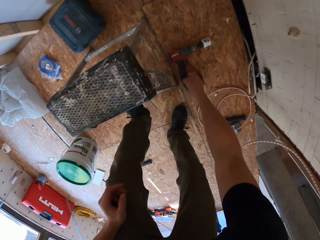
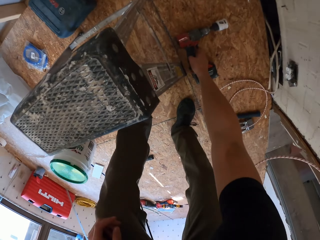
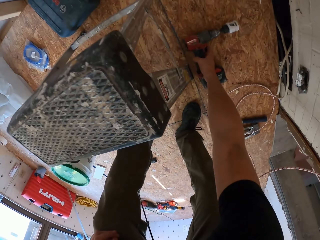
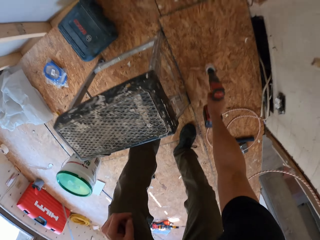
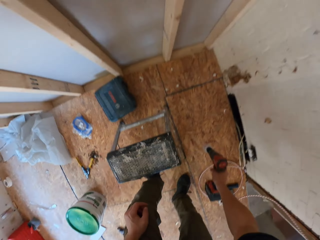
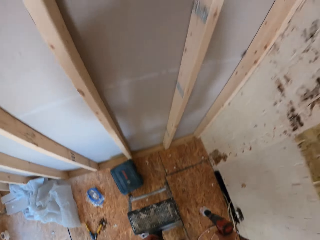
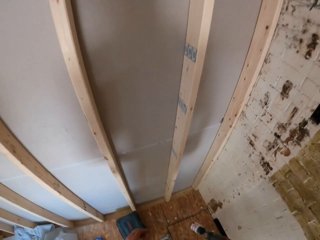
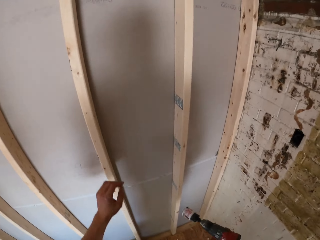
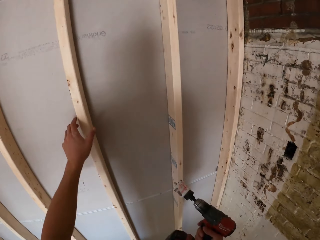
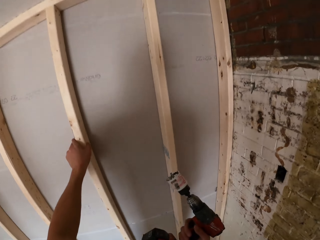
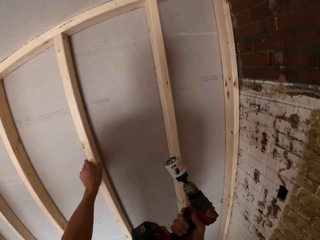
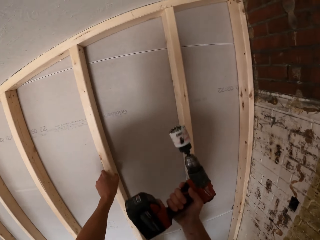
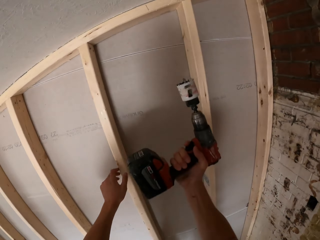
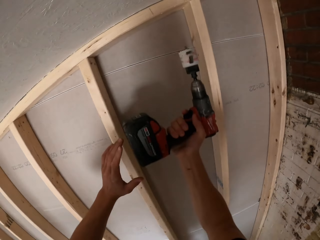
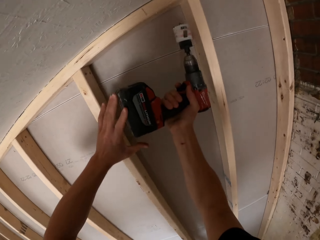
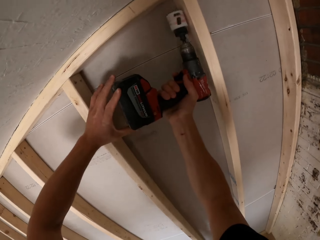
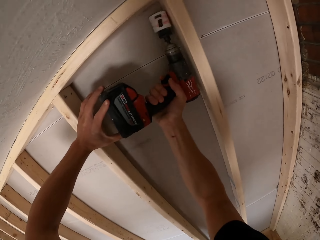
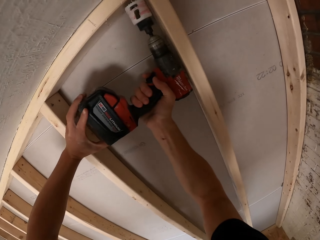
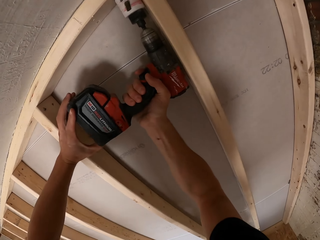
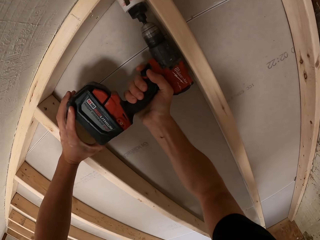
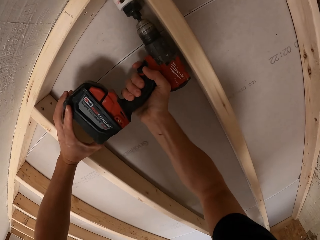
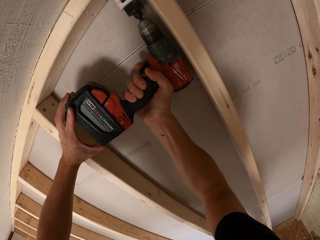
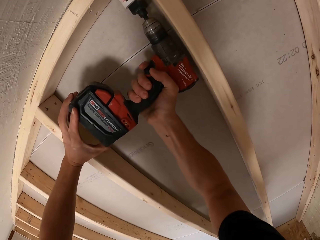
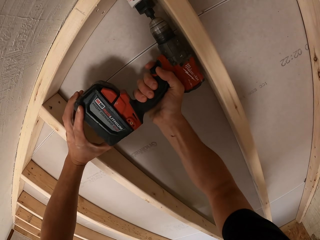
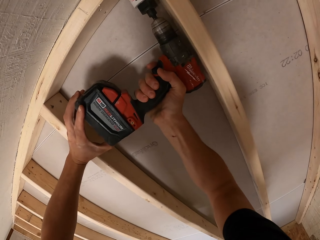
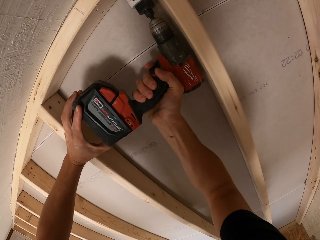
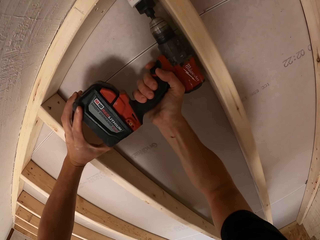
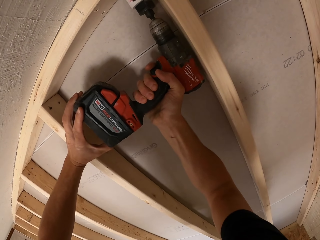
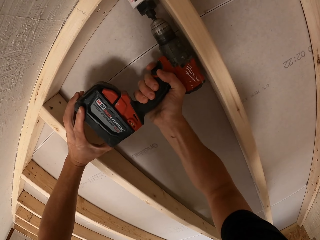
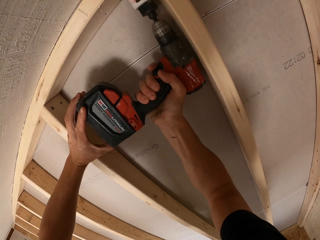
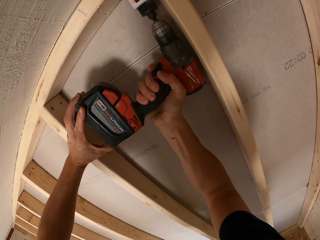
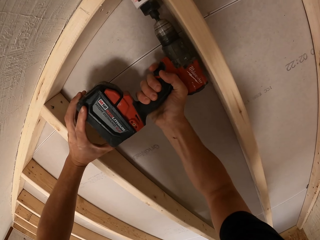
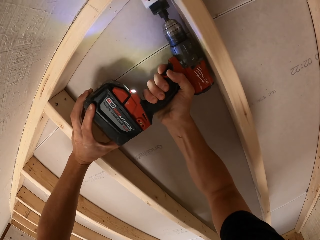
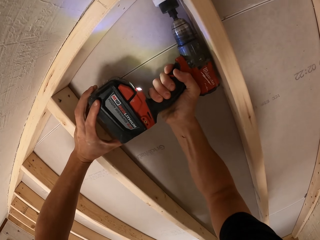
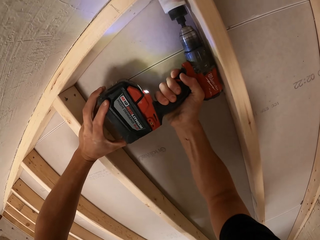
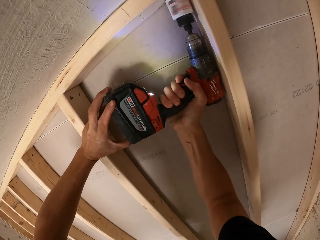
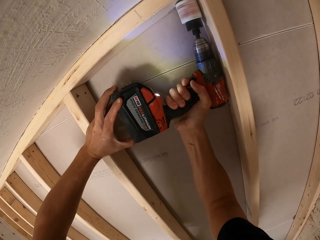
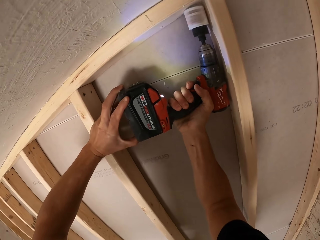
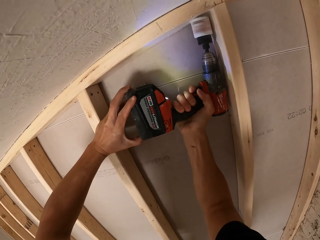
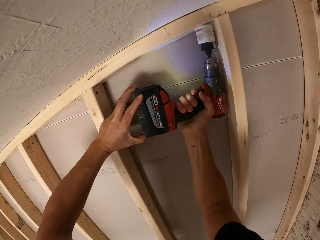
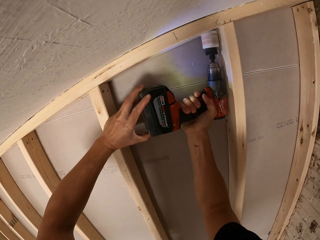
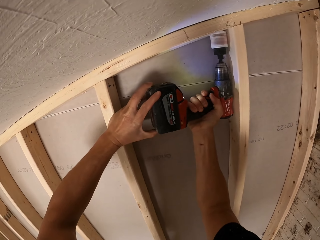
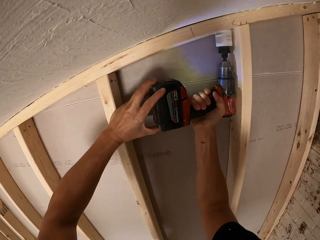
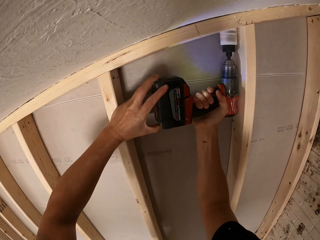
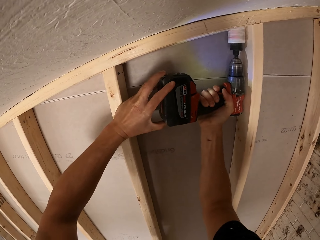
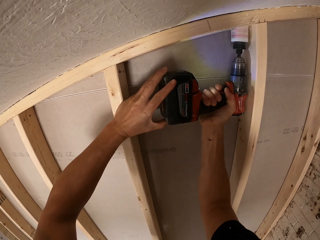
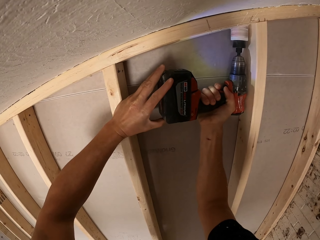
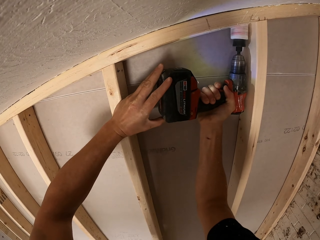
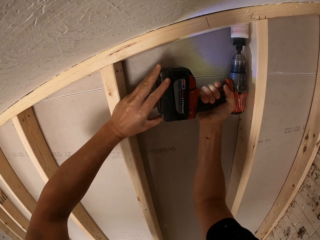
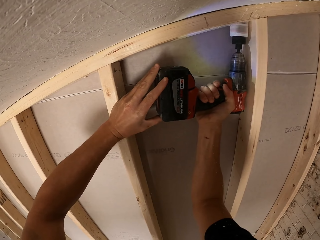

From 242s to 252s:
The camera wearer picks the drilling machine from the floor. They hold the wood frame. They drill the timber on the roof.

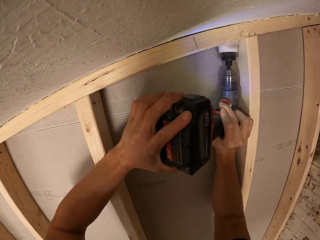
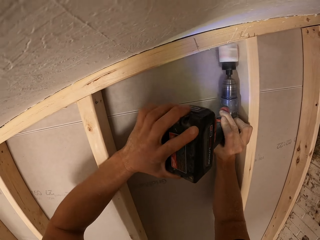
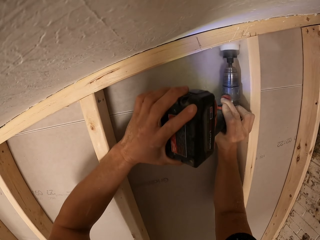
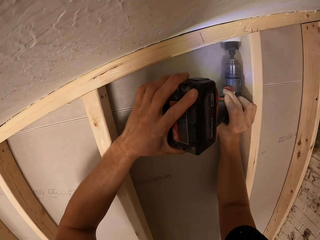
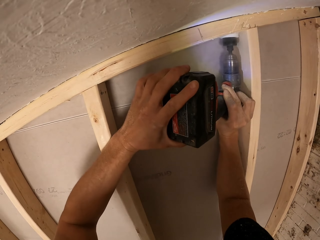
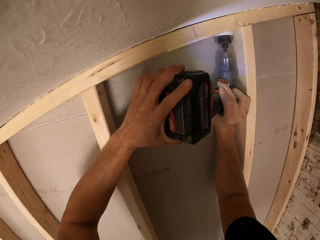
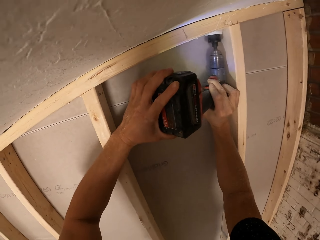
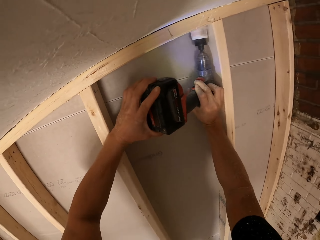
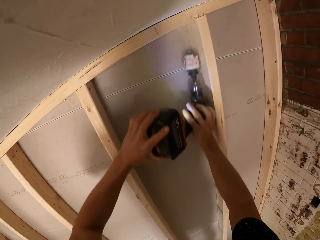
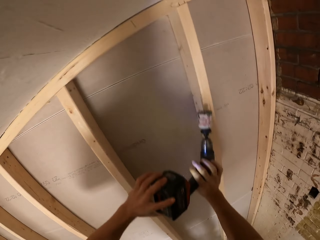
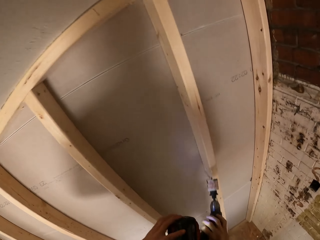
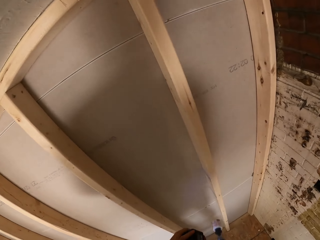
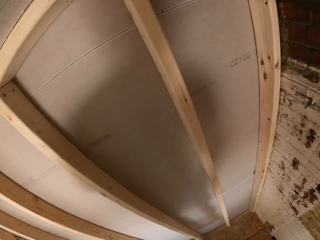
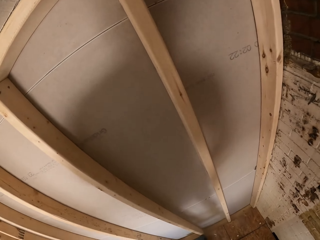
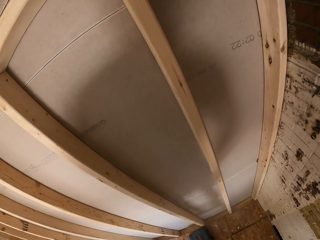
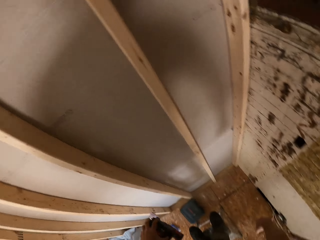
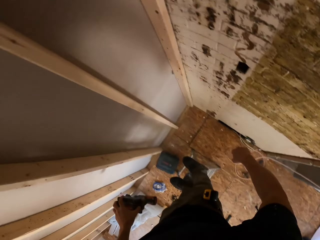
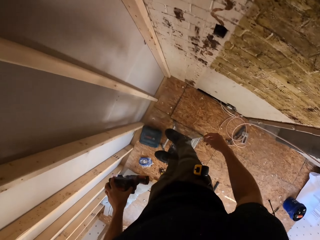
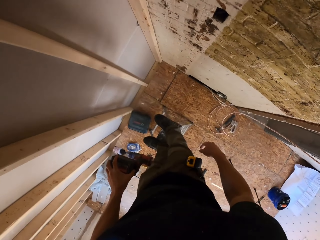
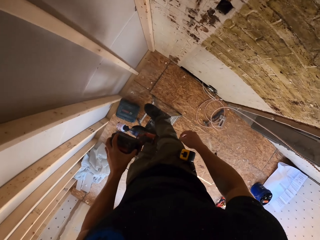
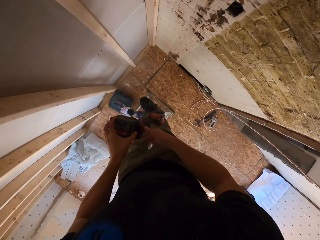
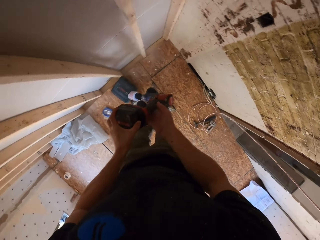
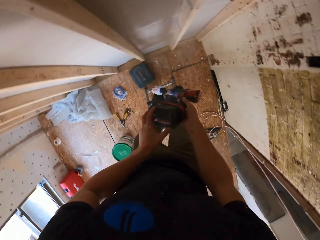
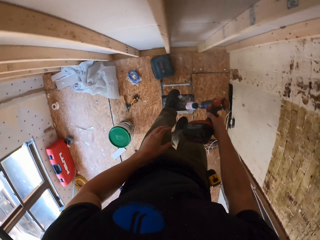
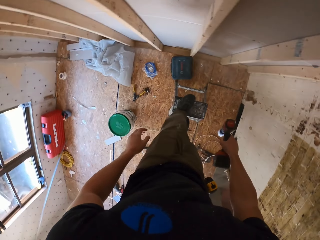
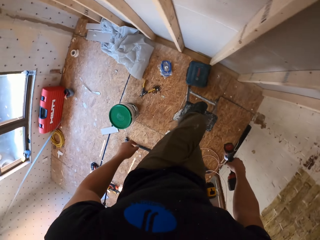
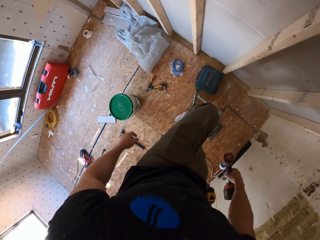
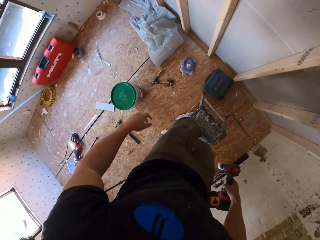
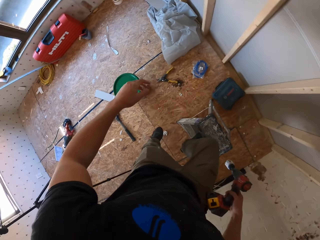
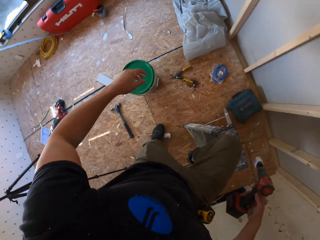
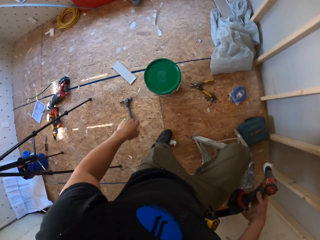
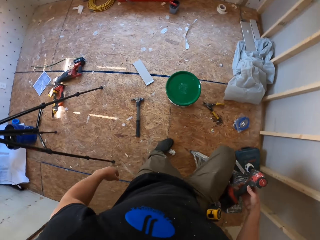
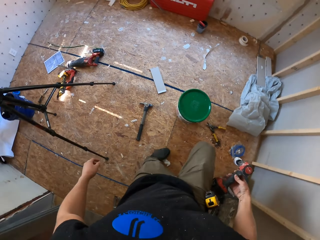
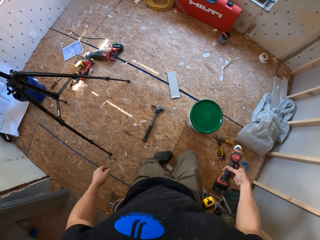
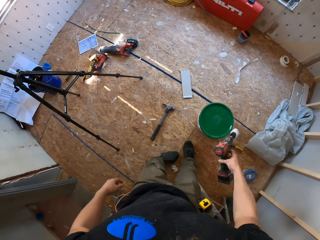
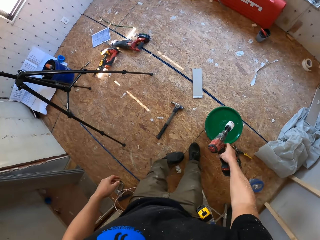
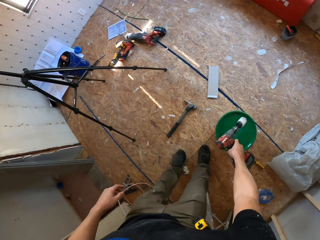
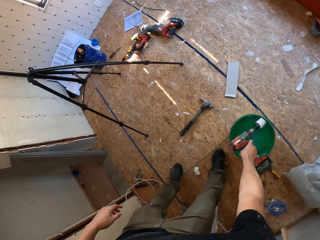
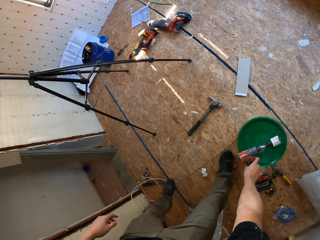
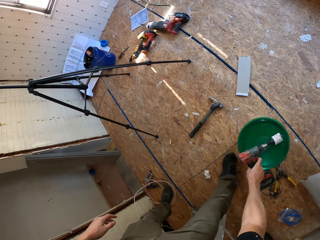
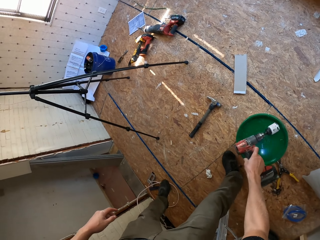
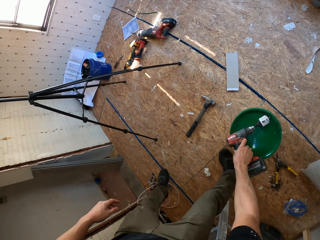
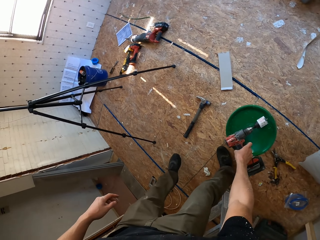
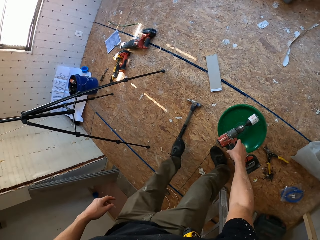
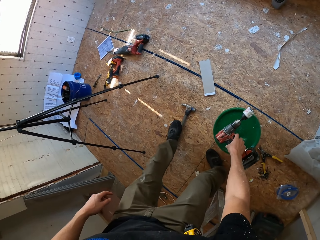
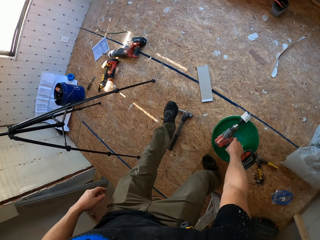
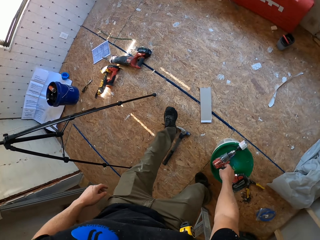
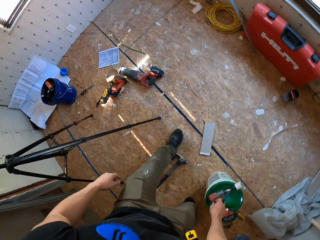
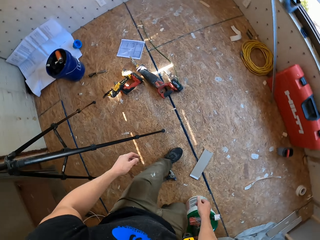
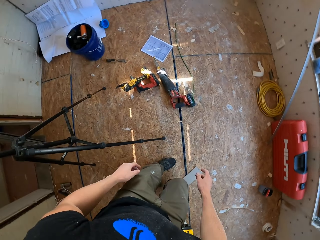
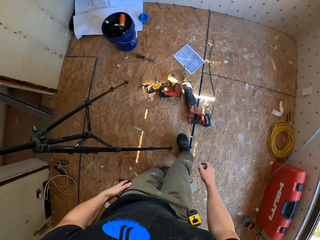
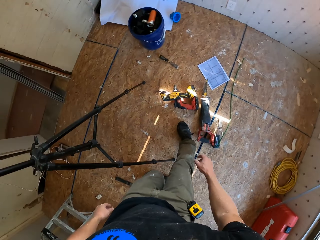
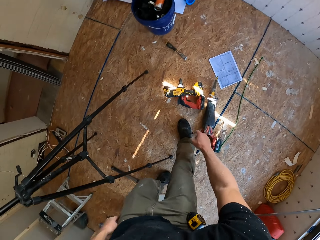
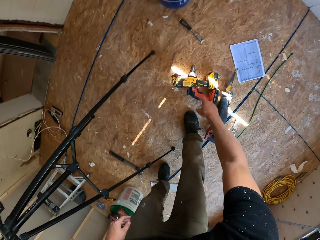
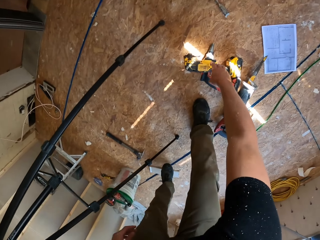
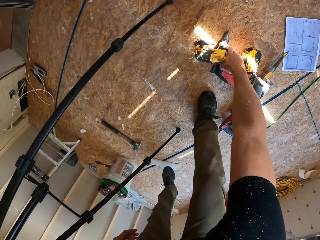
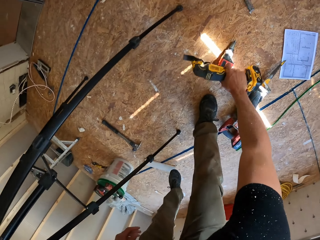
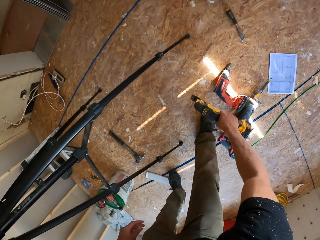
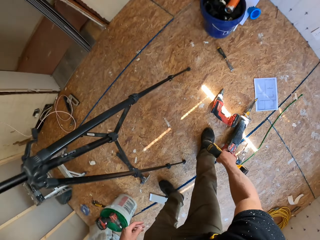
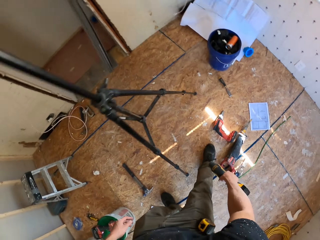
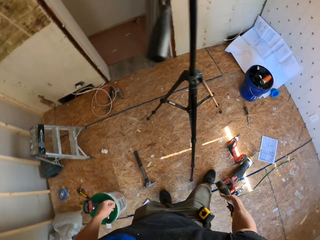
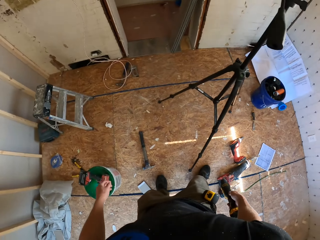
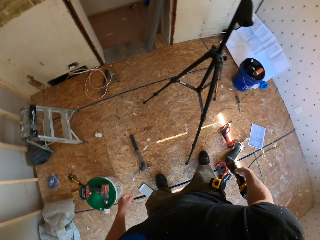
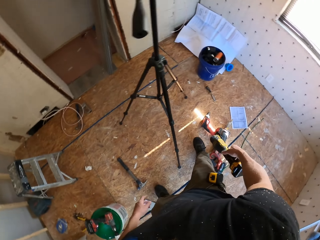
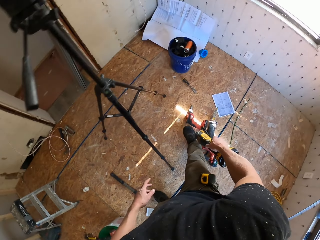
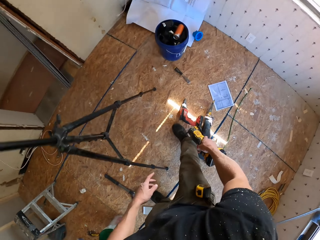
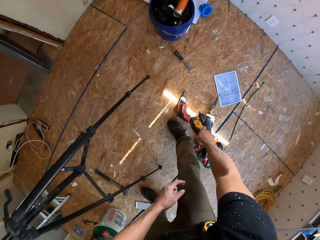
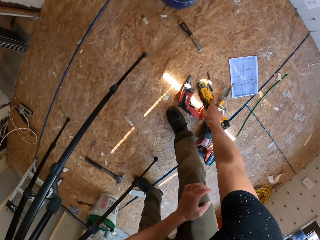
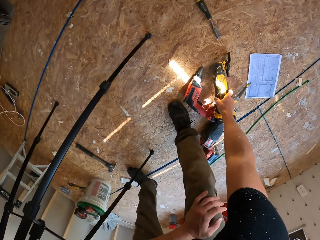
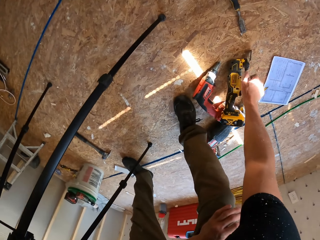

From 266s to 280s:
The camera wearer removes the drill machine from the wood. They look around. They climb down the stool. They put the drilling machine on the bucket. They walk around. They pick the drill machine or a sander. They look around. They put the drill machine down.
